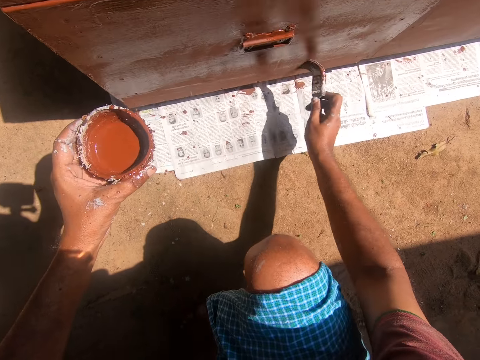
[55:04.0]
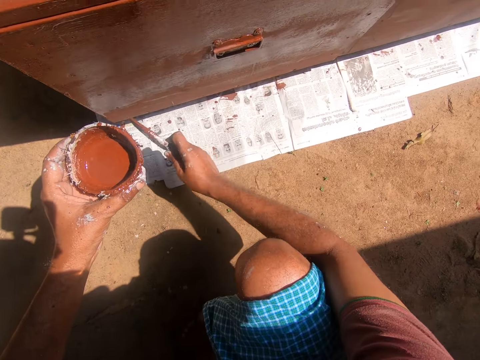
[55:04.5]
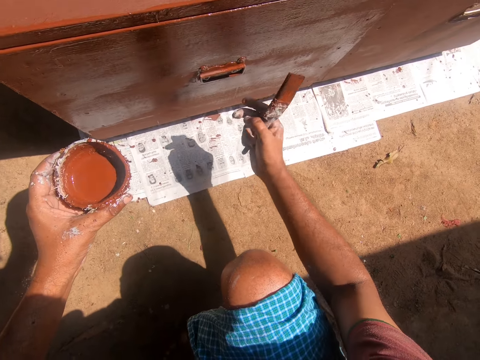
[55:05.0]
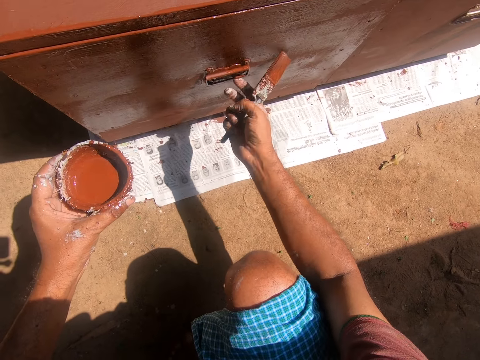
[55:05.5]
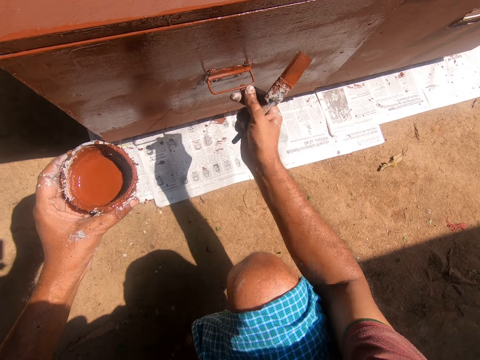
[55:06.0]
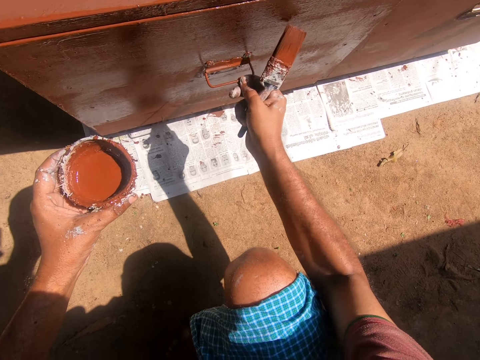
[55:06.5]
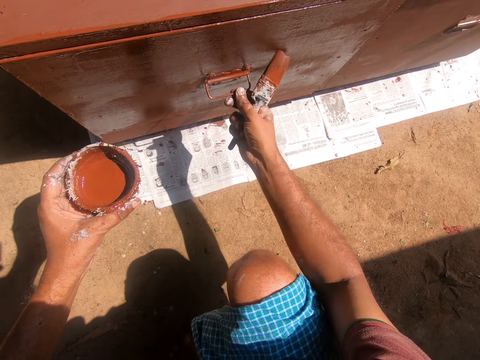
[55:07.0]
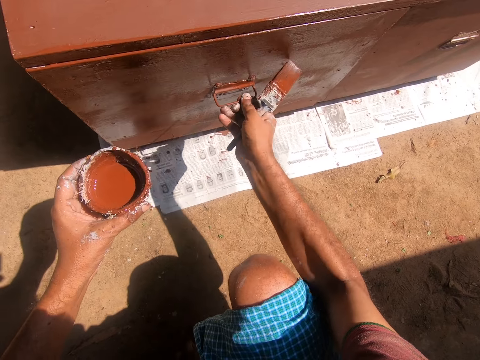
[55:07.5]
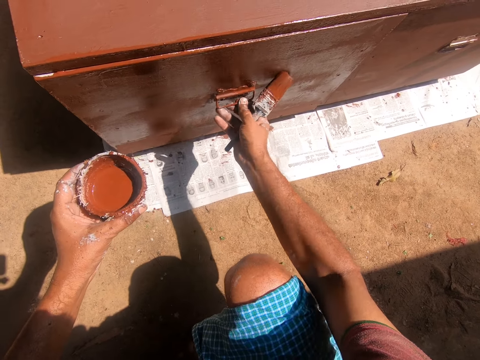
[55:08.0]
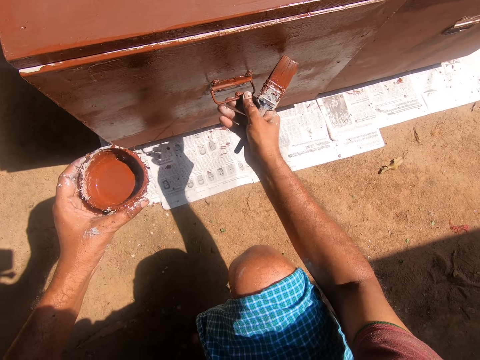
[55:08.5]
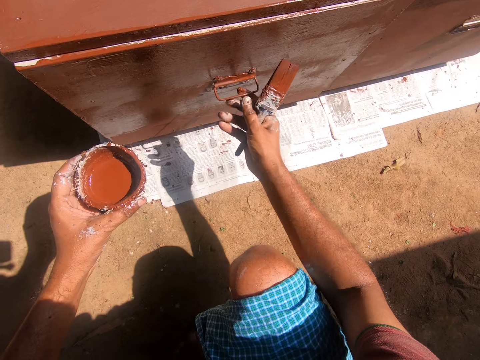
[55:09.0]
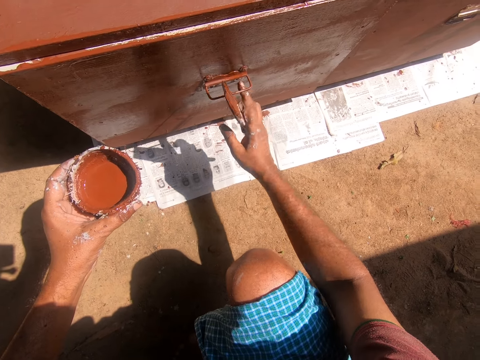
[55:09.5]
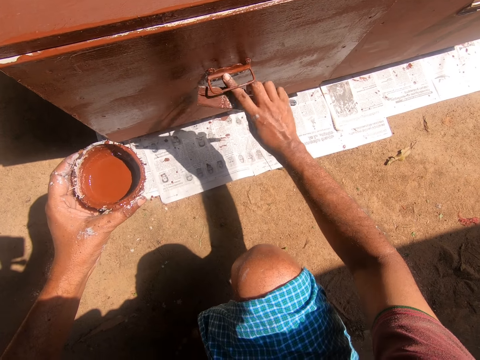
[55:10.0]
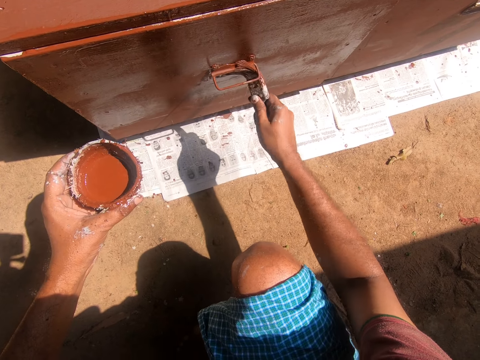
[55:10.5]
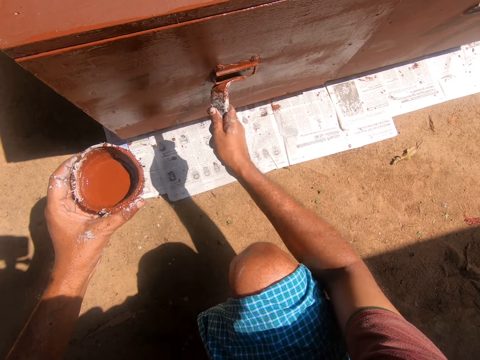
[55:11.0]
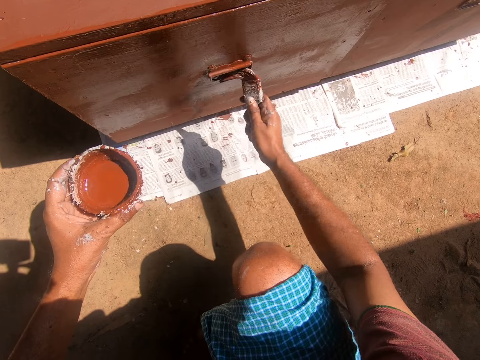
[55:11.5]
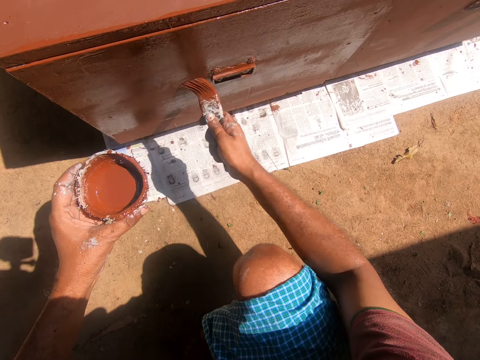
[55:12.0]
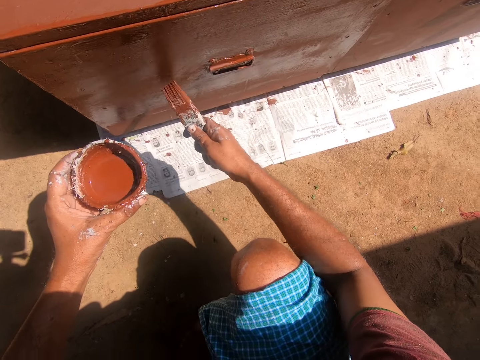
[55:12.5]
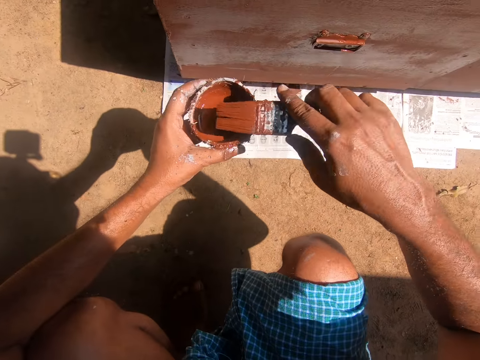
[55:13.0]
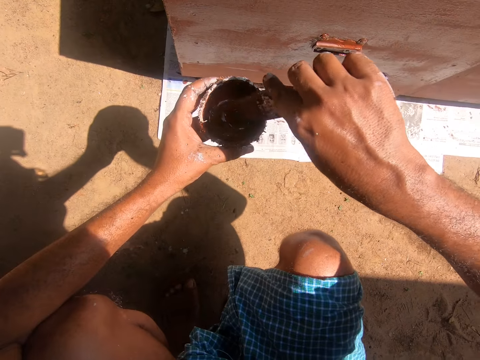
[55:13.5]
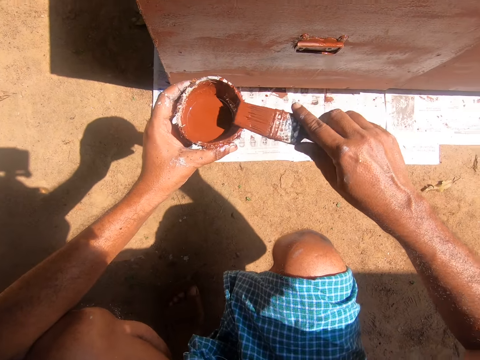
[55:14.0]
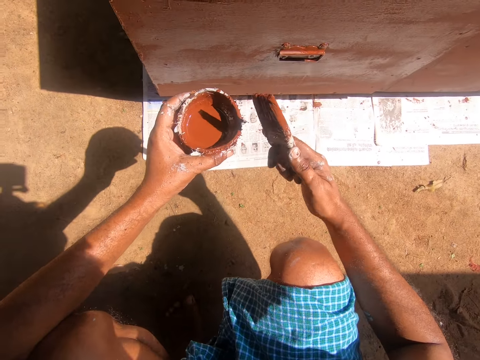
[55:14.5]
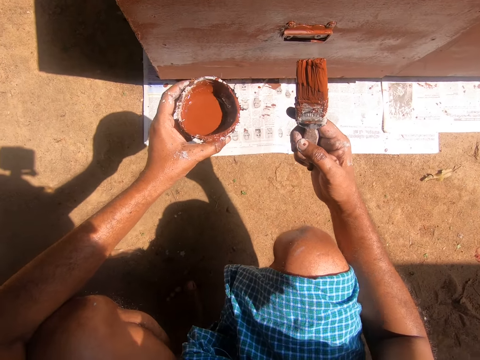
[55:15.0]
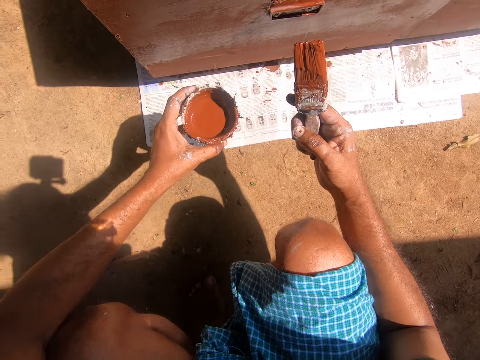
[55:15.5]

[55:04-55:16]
The camera wearer holds a drawer. They shake the handle. They paint the table or cardboard with the painting brush. They dip the paintbrush into the coconut shell containing paint.

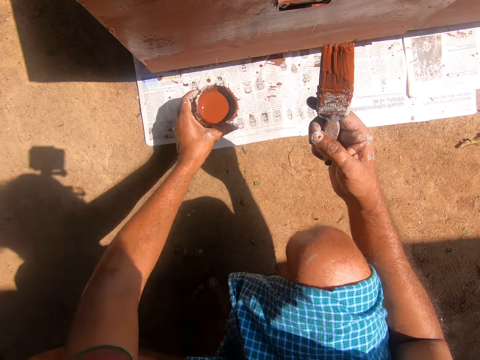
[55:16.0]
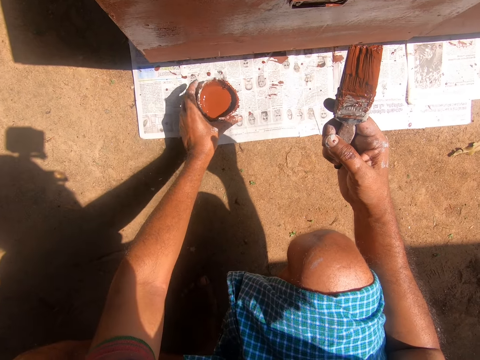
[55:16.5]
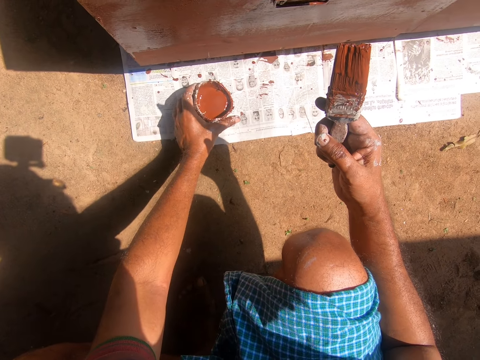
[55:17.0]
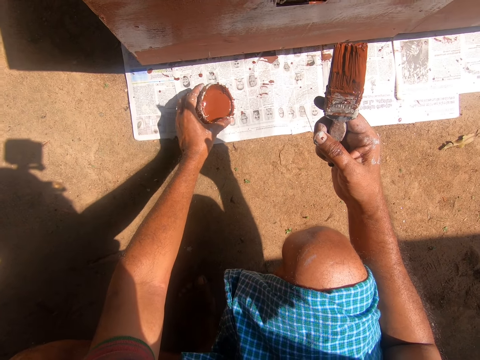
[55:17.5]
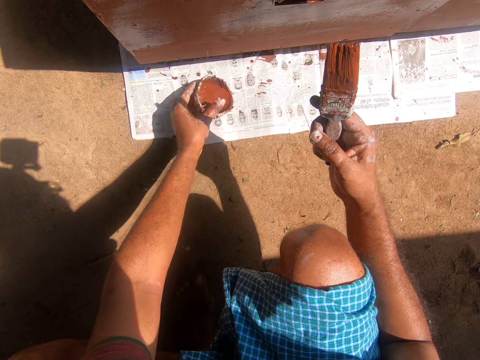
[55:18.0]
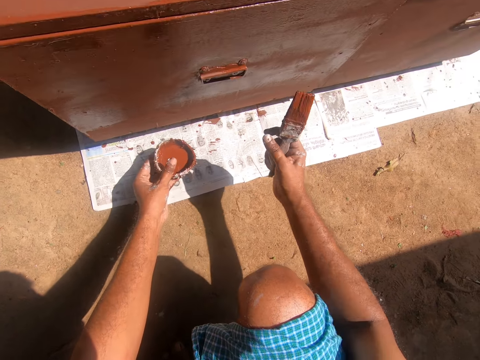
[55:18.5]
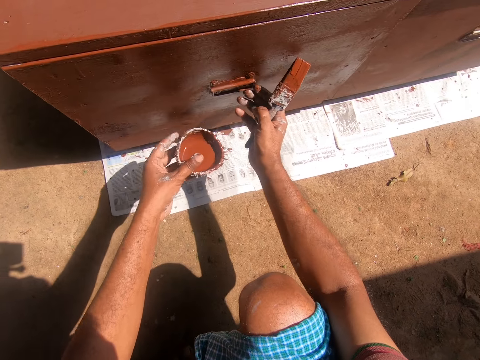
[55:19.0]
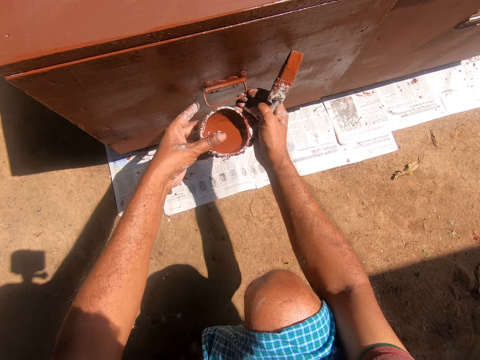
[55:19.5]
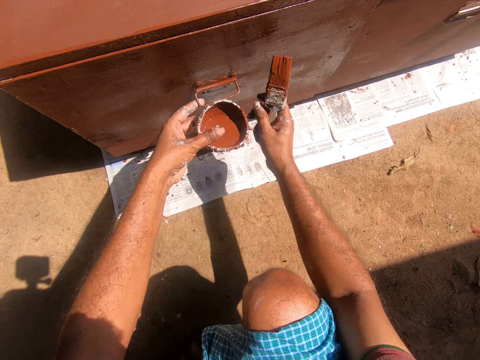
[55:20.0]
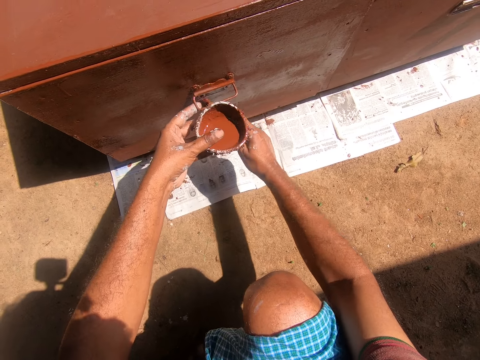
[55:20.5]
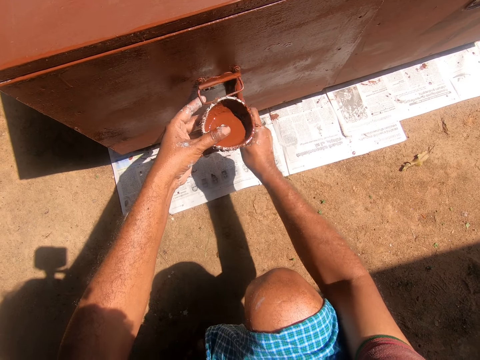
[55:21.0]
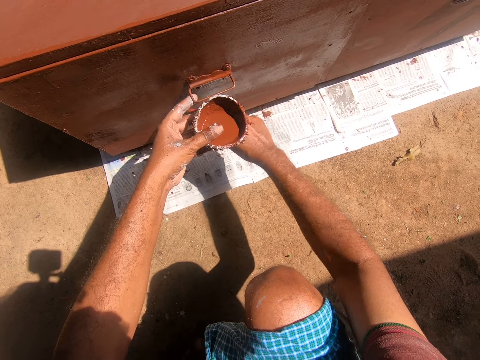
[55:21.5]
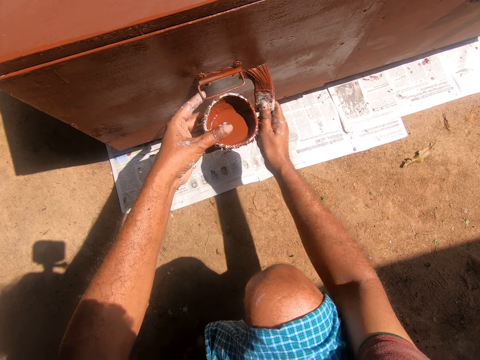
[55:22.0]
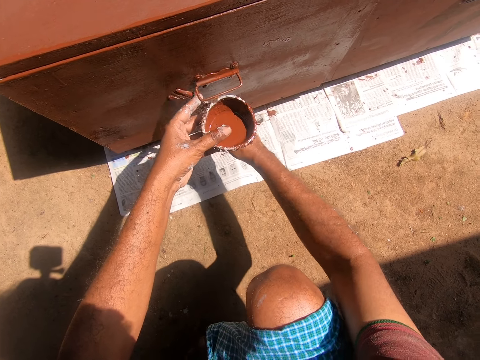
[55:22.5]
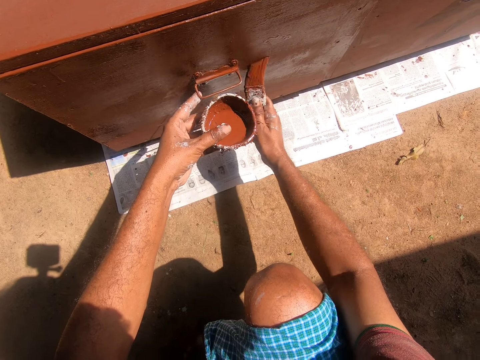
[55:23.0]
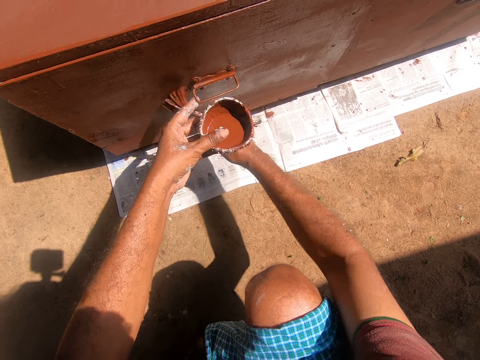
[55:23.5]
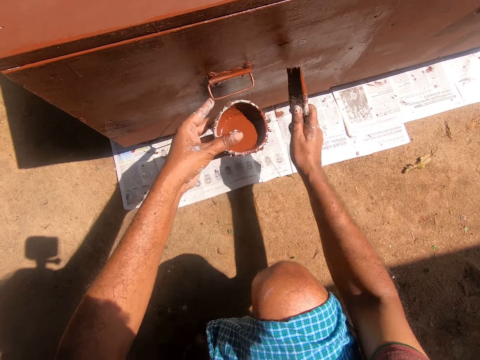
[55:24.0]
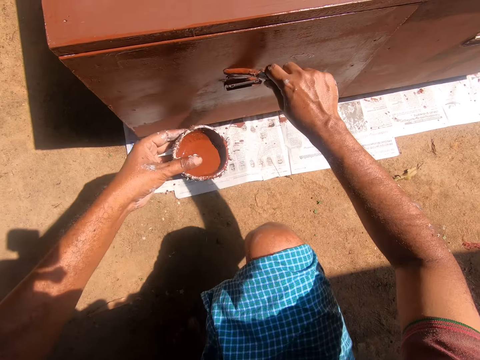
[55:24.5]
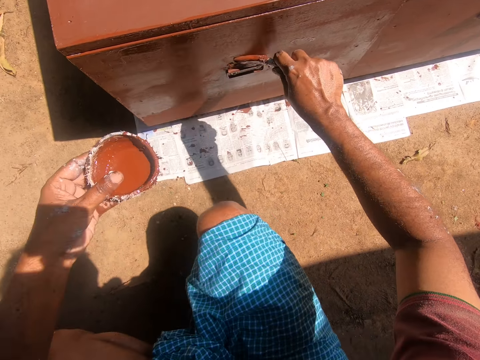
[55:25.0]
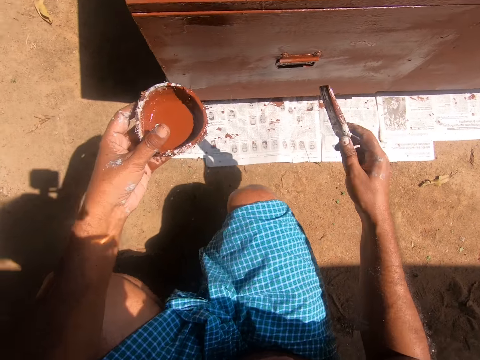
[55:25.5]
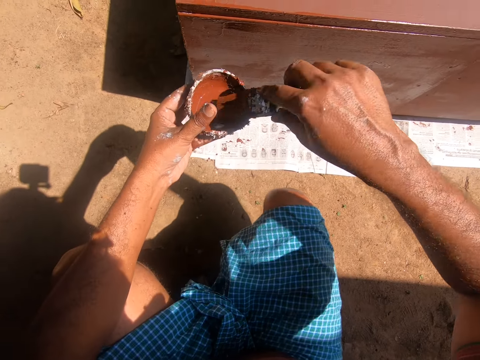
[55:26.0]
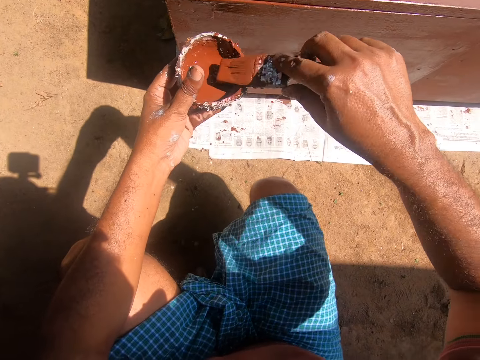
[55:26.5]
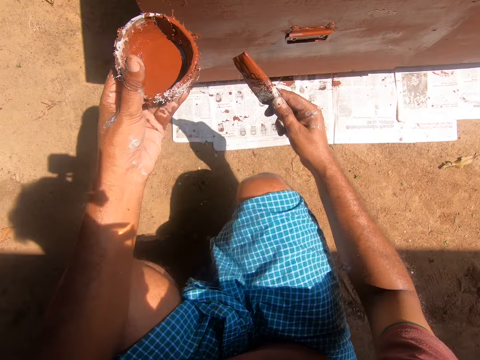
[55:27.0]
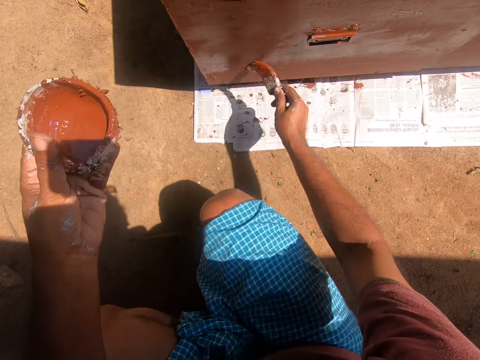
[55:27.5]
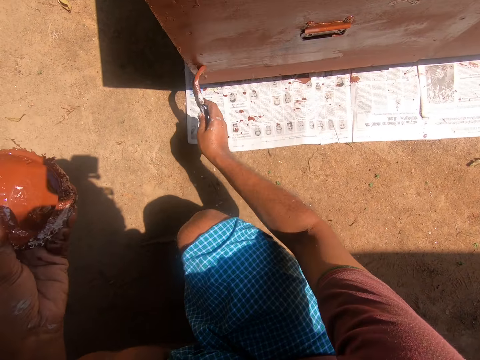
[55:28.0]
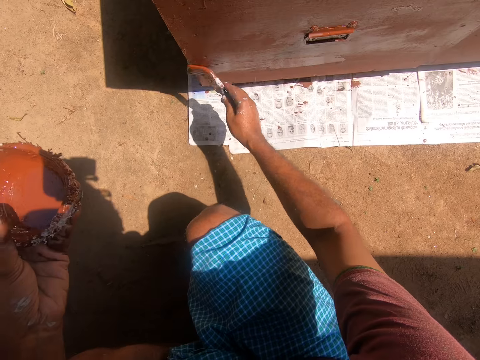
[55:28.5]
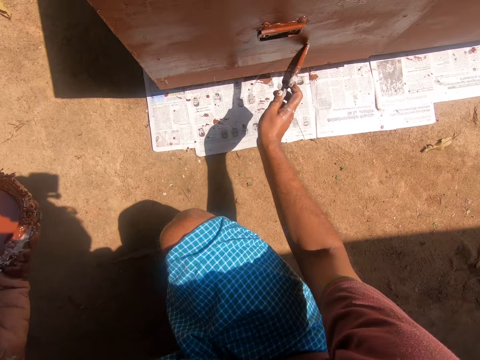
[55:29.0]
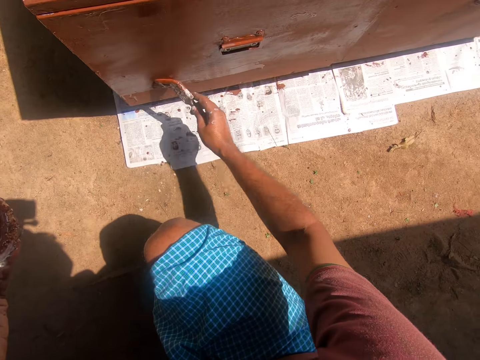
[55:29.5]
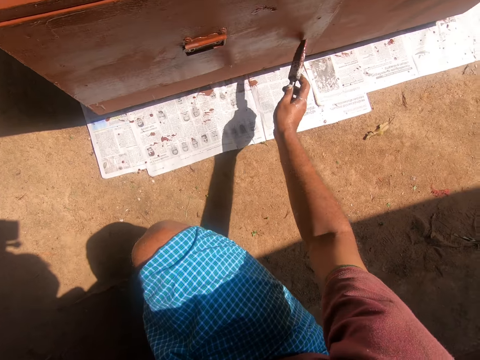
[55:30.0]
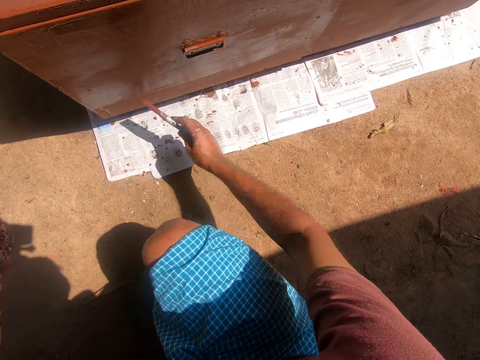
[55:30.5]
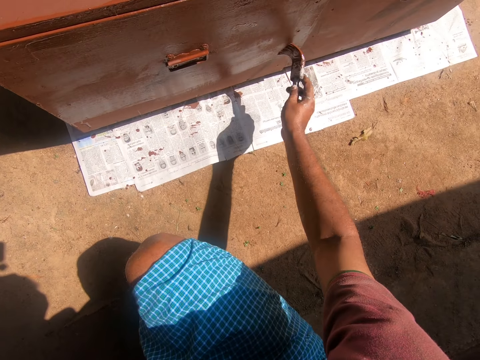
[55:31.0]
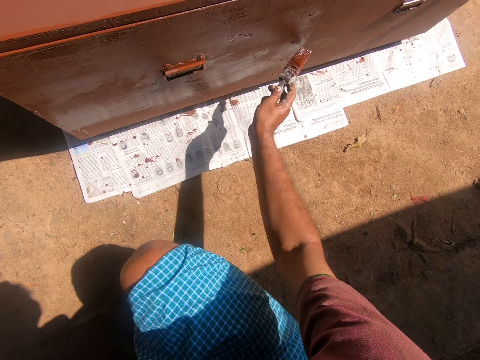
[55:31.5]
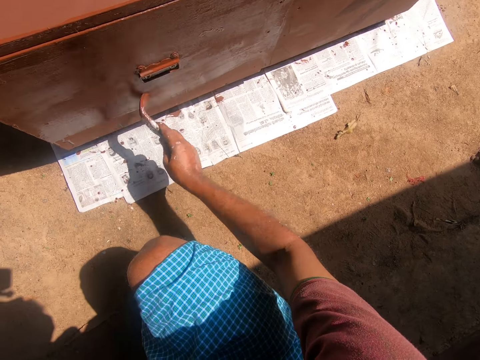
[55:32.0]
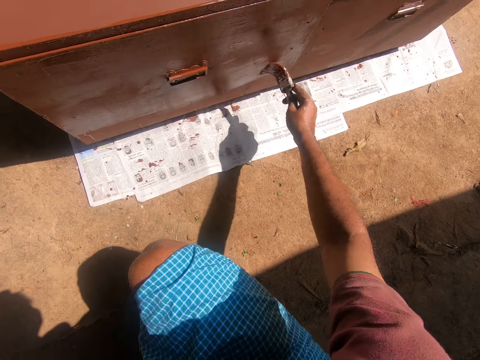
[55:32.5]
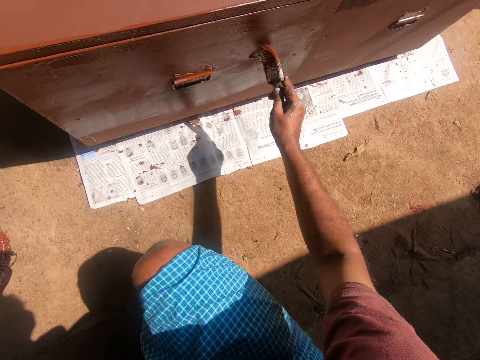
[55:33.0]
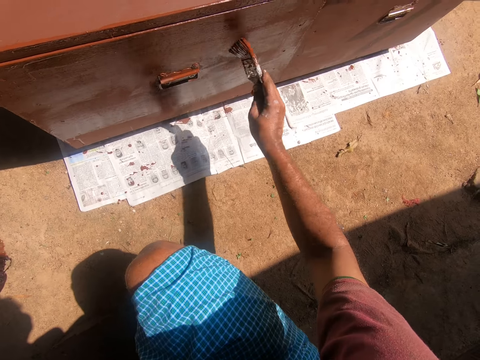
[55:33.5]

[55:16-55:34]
The camera wearer drops the container. They hold the drawer. They paint the table or cardboard with the painting brush. They dip the paintbrush into the coconut shell containing paint. They paint the table with the painting brush again.
